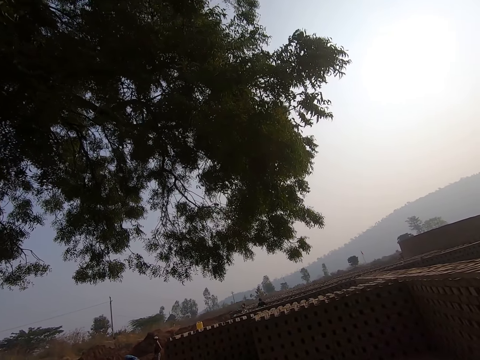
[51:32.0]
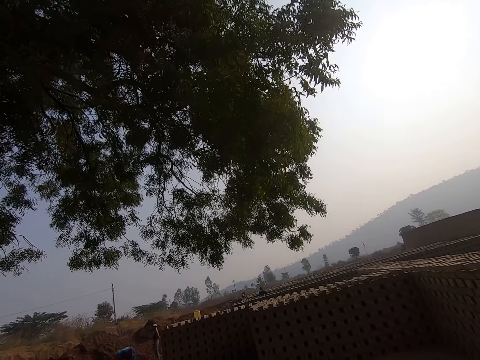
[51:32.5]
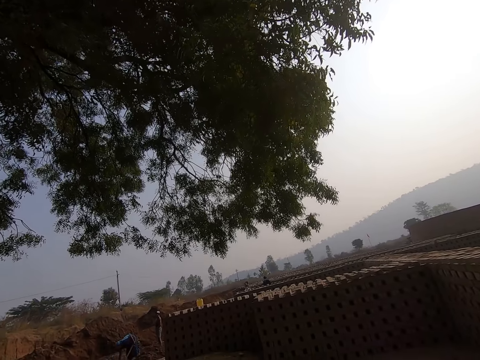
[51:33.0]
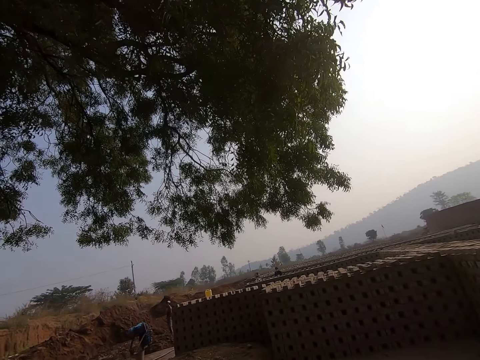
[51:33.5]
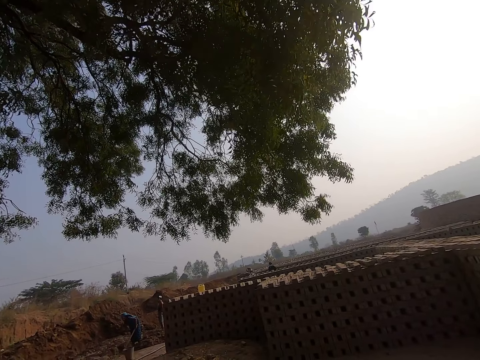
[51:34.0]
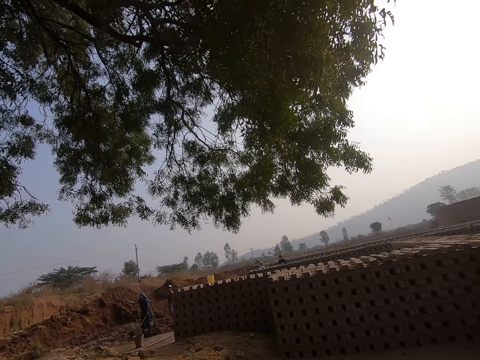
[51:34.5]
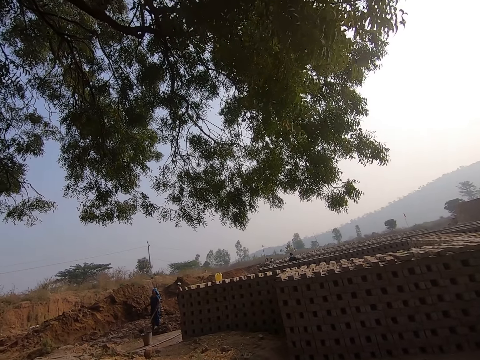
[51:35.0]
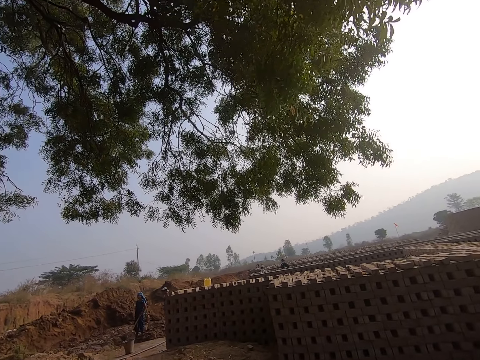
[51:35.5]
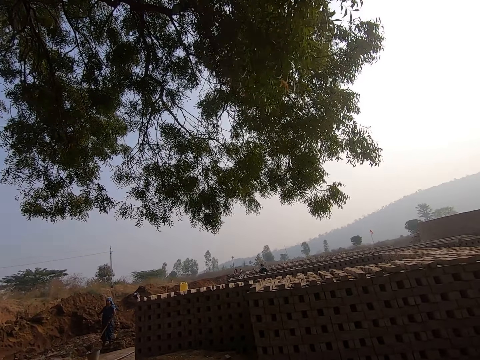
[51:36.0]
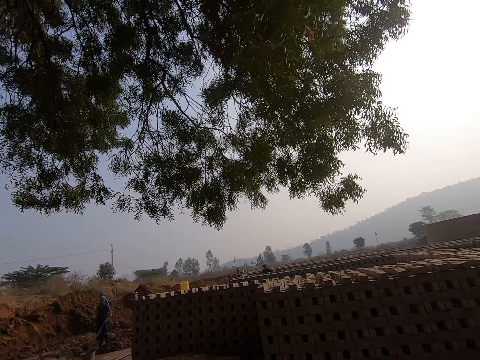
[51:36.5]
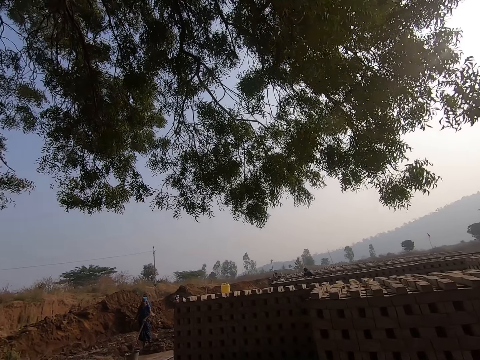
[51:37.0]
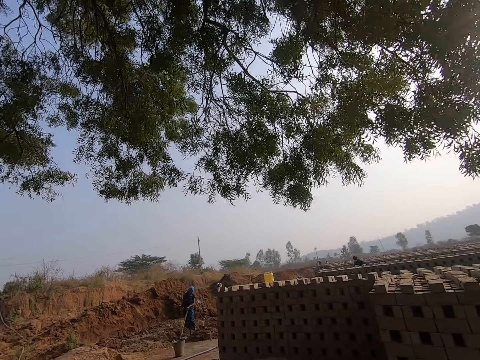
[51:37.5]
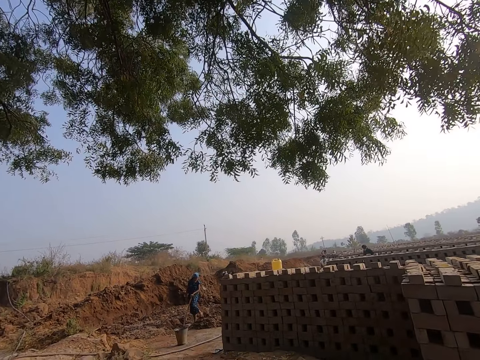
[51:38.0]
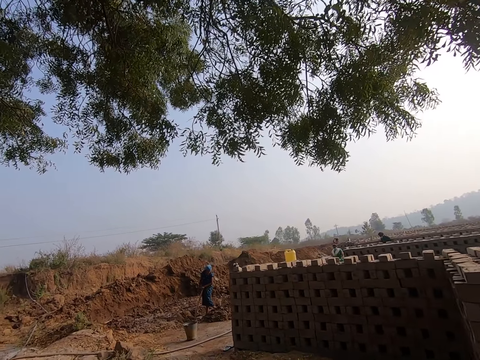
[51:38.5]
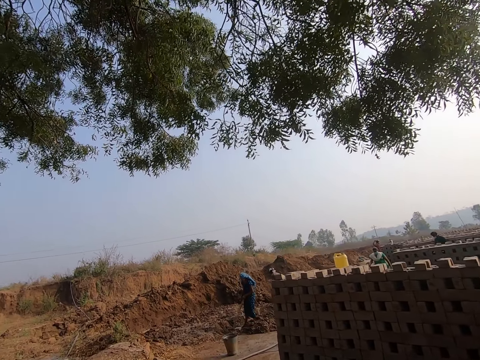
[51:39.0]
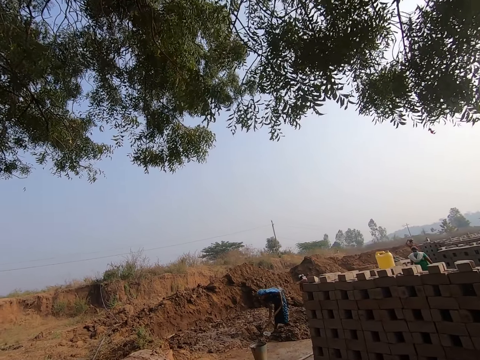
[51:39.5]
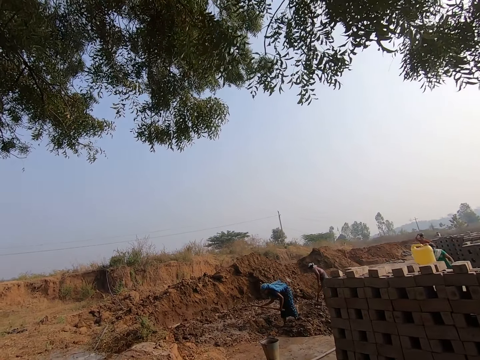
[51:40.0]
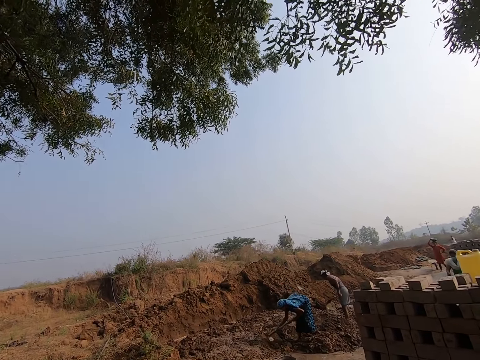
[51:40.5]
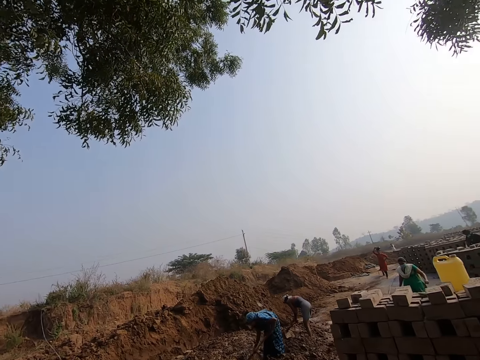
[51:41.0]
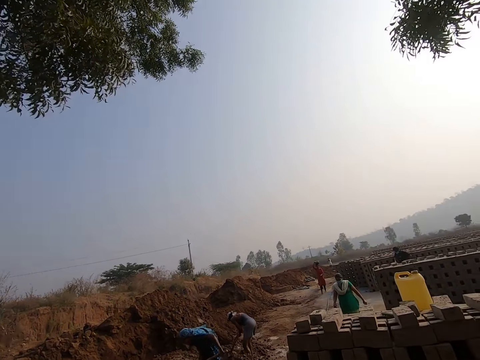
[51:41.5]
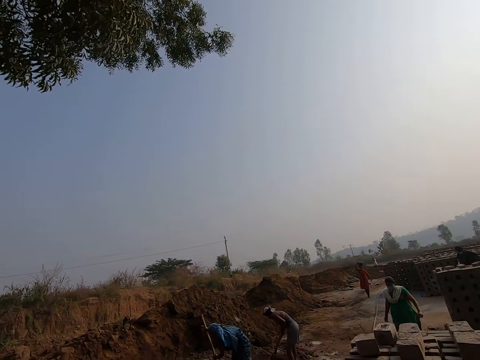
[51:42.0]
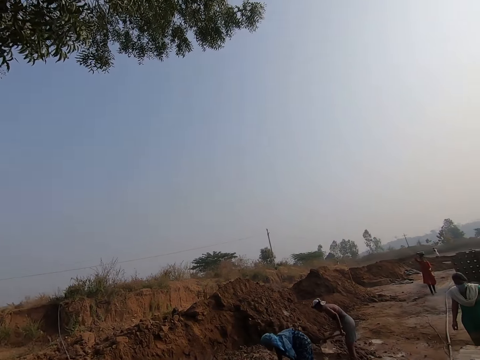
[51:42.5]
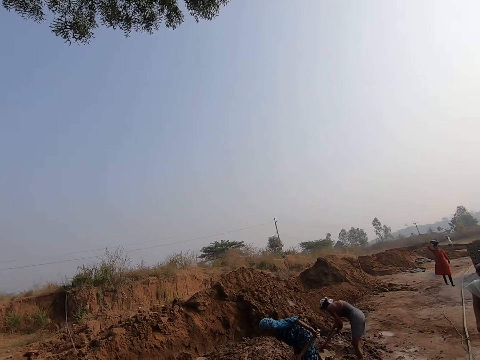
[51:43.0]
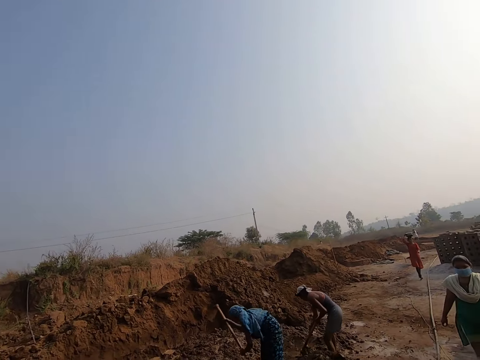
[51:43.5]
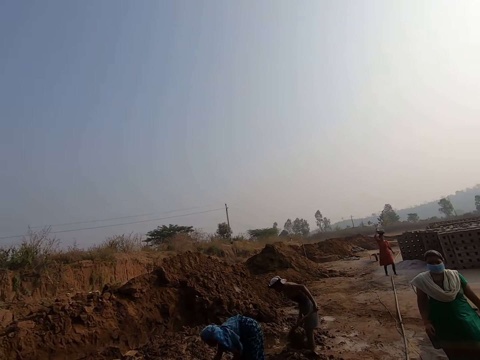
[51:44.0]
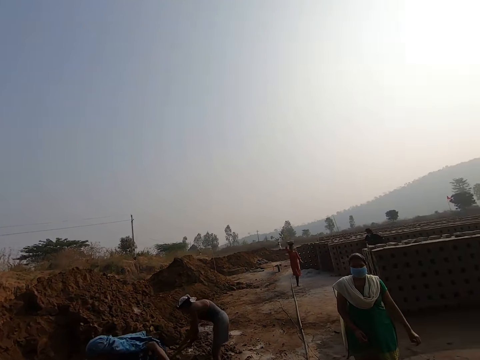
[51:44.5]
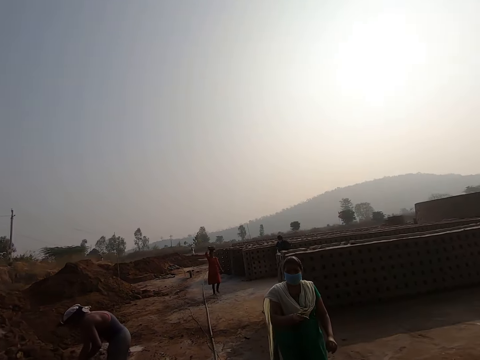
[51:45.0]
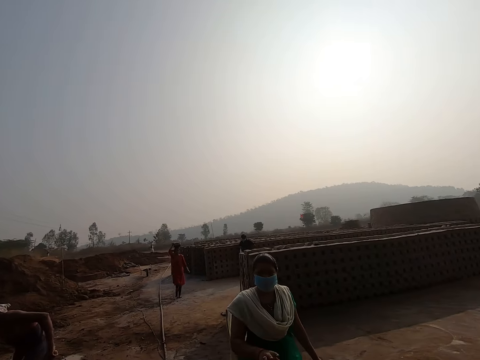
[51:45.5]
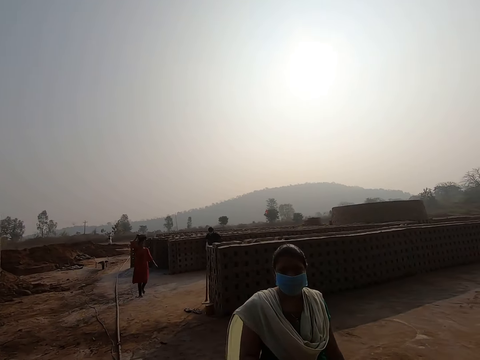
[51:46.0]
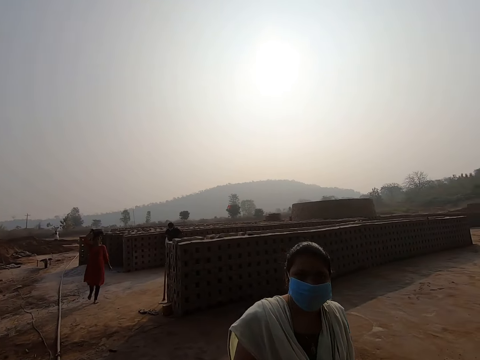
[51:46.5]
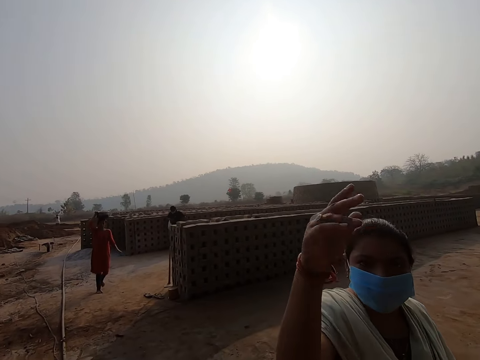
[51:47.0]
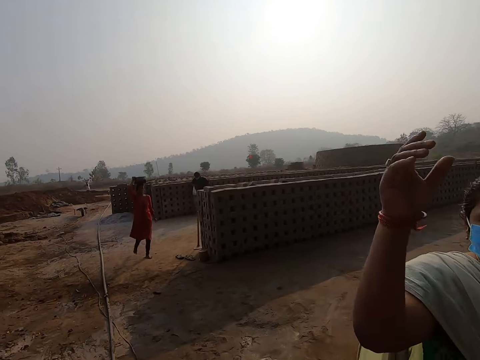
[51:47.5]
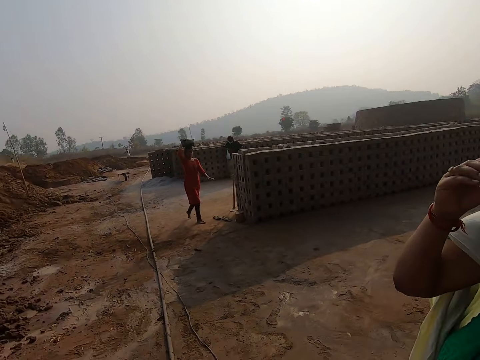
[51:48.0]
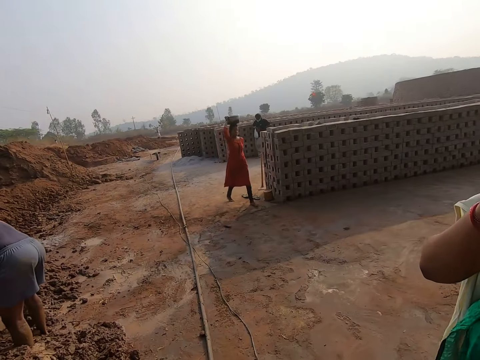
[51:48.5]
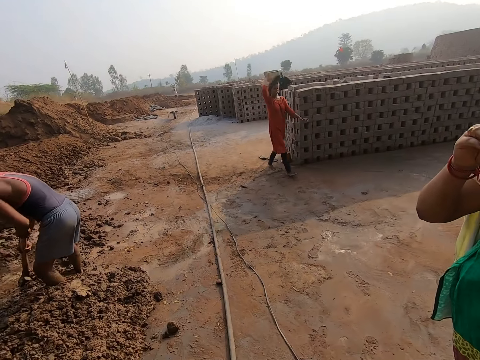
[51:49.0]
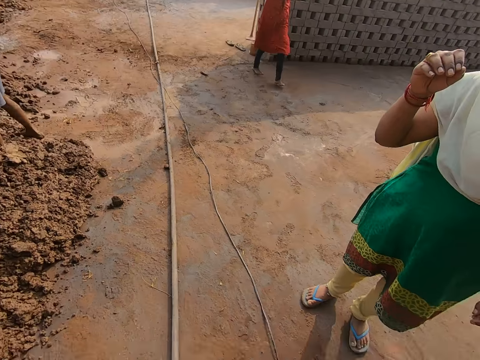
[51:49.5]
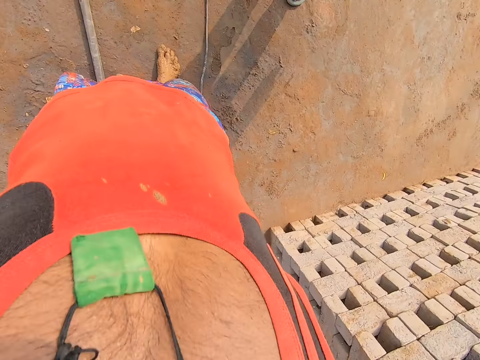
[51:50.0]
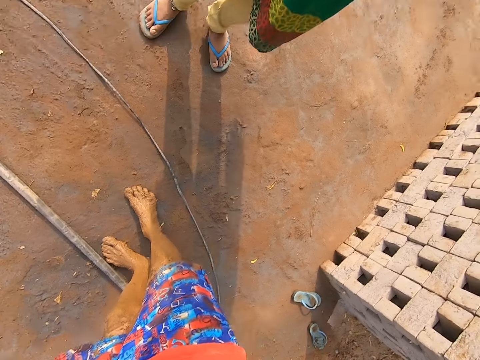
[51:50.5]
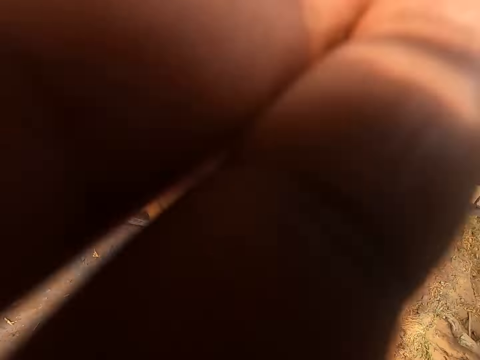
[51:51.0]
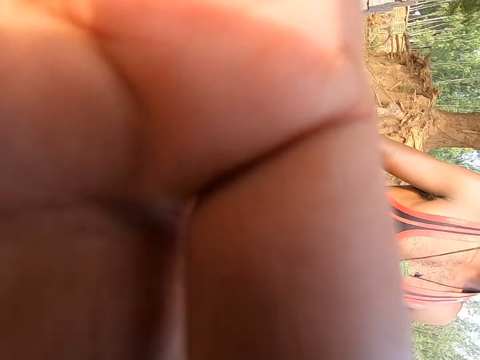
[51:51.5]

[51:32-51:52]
The camera wearer interacts with a woman. The woman touches the camera lens with her left hand. The camera wearer touches the camera.
